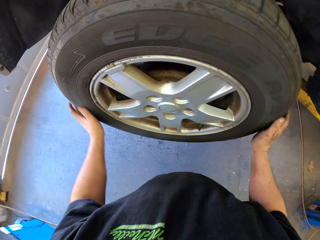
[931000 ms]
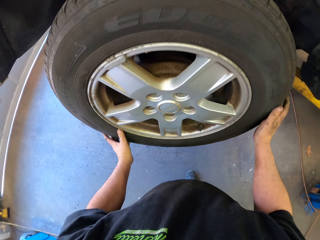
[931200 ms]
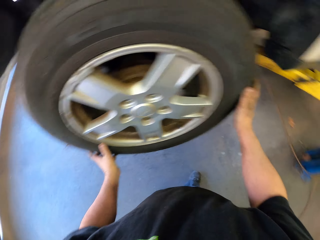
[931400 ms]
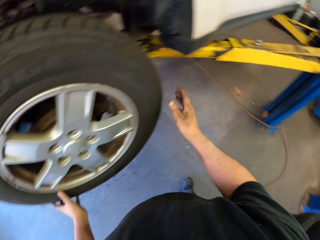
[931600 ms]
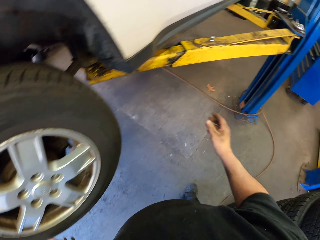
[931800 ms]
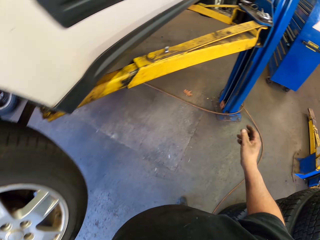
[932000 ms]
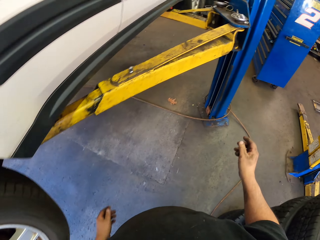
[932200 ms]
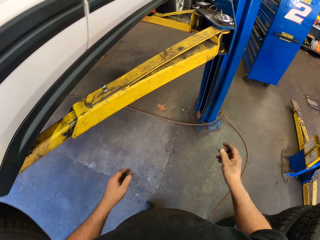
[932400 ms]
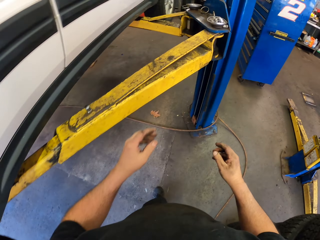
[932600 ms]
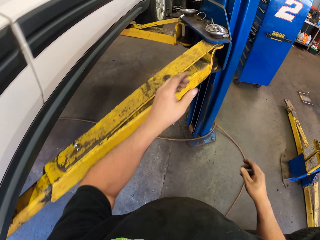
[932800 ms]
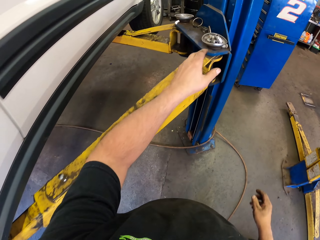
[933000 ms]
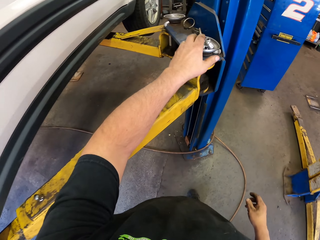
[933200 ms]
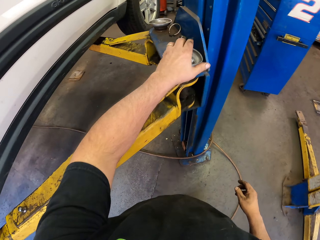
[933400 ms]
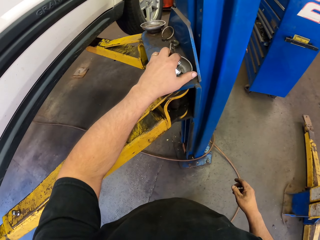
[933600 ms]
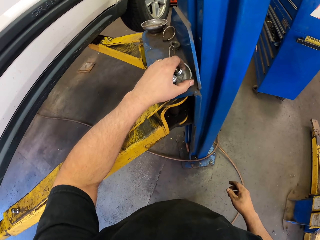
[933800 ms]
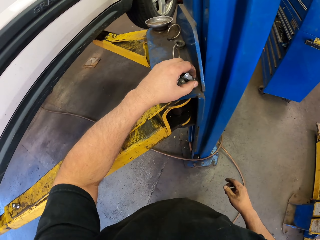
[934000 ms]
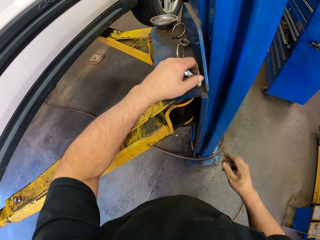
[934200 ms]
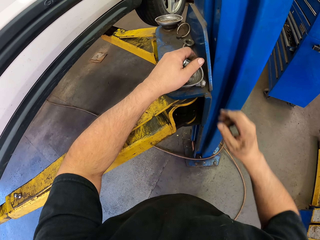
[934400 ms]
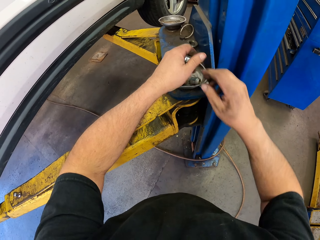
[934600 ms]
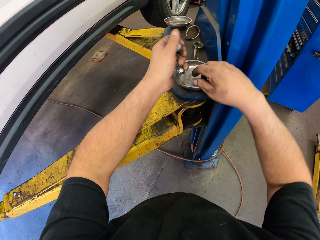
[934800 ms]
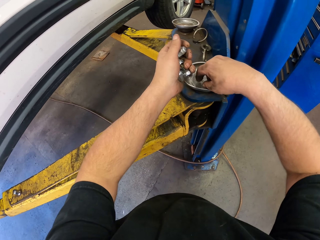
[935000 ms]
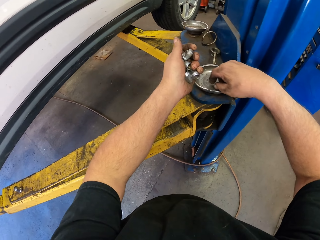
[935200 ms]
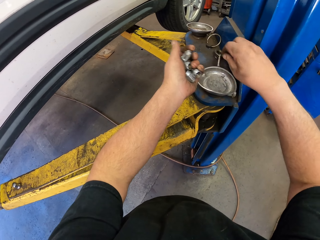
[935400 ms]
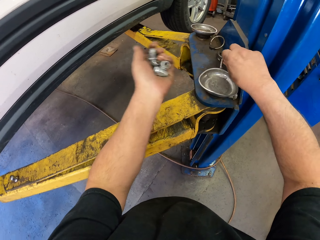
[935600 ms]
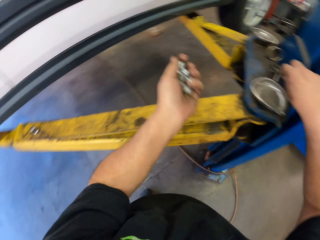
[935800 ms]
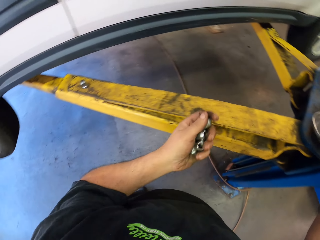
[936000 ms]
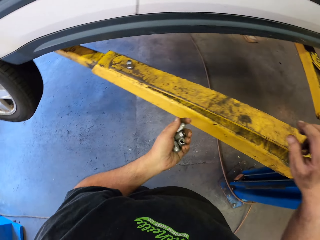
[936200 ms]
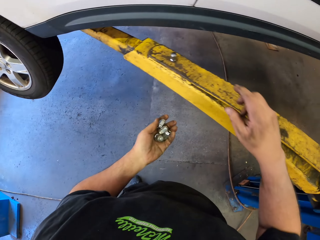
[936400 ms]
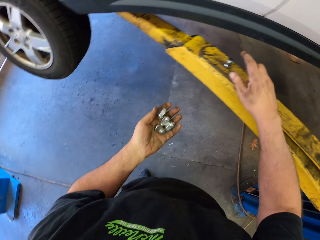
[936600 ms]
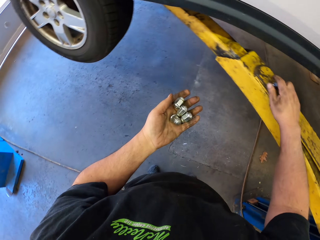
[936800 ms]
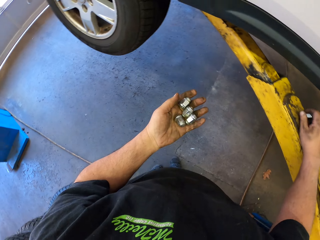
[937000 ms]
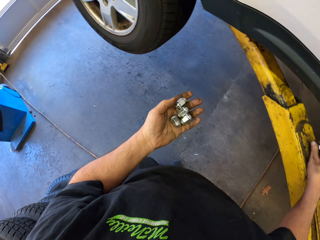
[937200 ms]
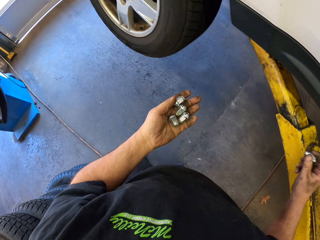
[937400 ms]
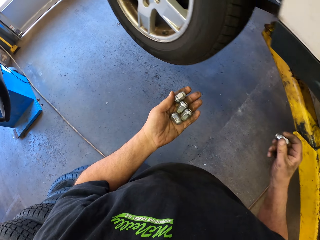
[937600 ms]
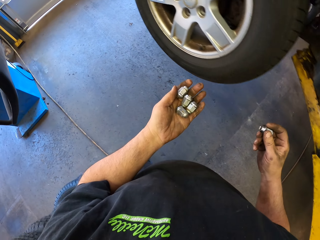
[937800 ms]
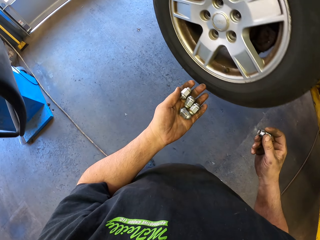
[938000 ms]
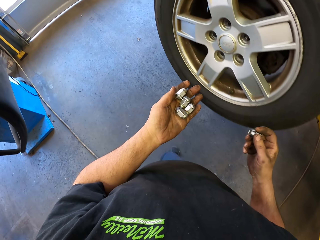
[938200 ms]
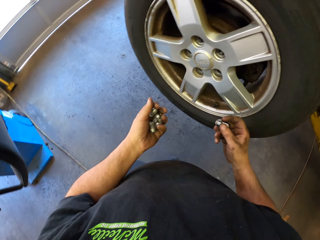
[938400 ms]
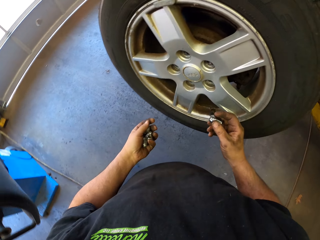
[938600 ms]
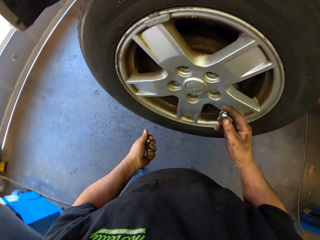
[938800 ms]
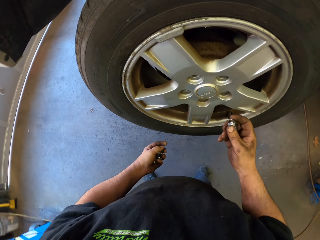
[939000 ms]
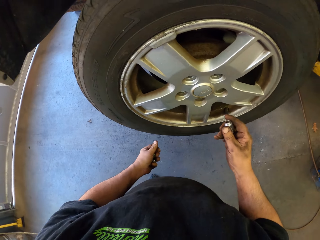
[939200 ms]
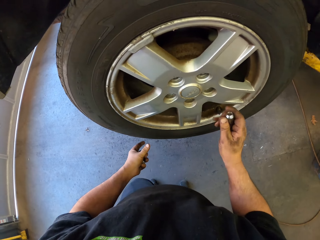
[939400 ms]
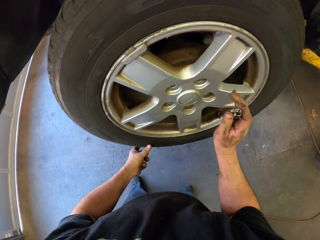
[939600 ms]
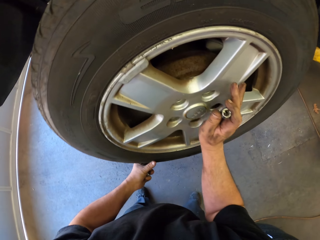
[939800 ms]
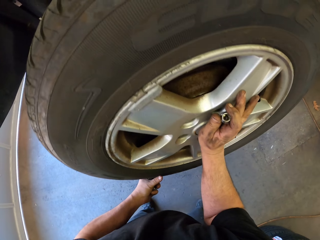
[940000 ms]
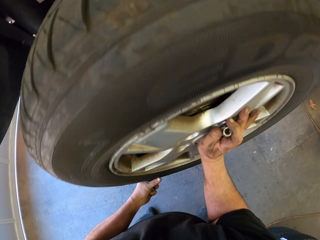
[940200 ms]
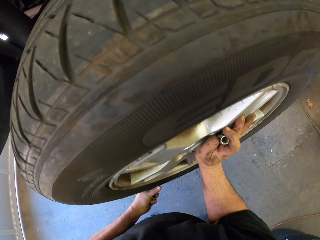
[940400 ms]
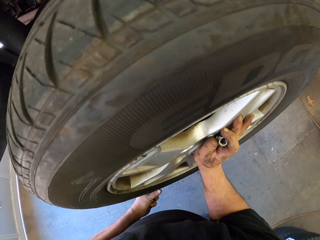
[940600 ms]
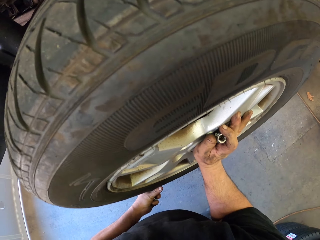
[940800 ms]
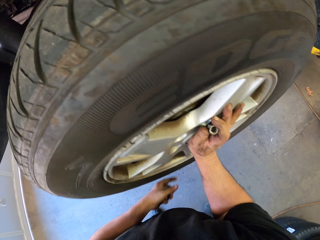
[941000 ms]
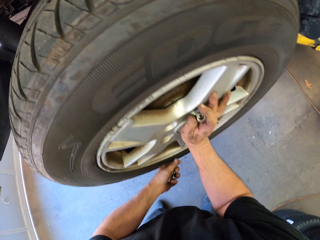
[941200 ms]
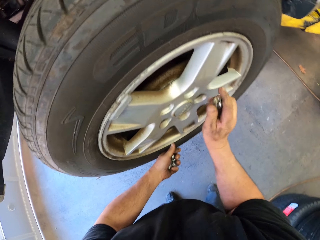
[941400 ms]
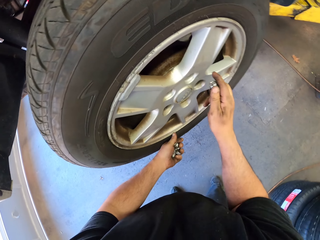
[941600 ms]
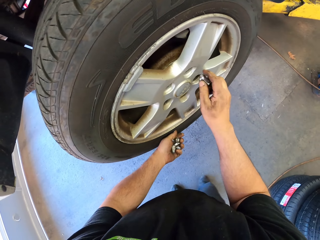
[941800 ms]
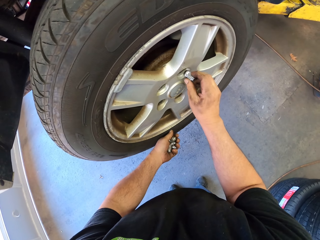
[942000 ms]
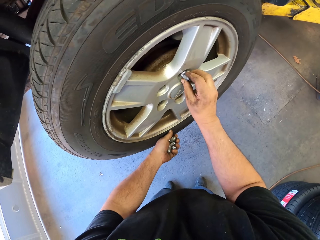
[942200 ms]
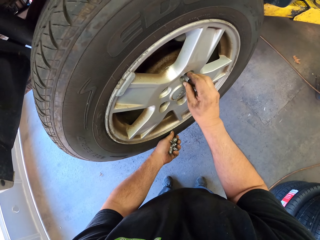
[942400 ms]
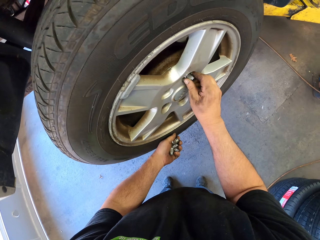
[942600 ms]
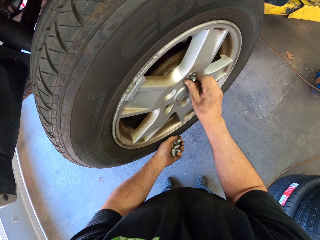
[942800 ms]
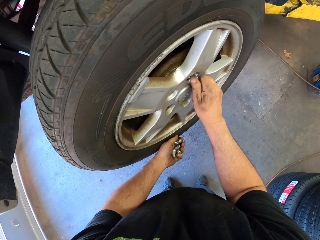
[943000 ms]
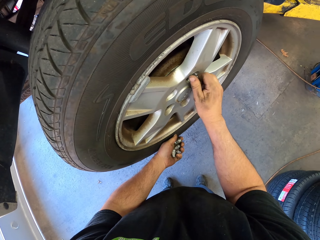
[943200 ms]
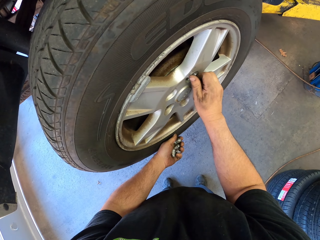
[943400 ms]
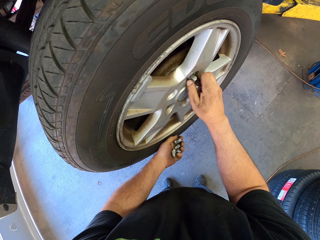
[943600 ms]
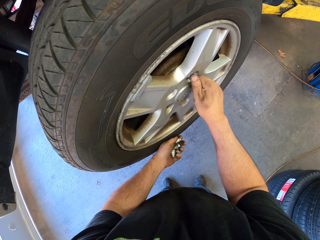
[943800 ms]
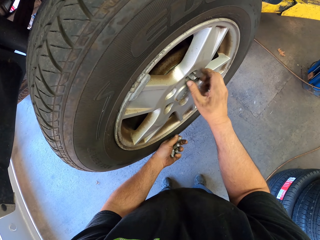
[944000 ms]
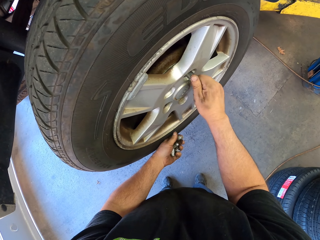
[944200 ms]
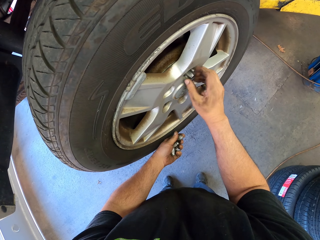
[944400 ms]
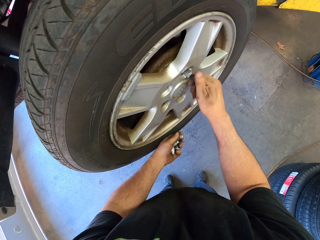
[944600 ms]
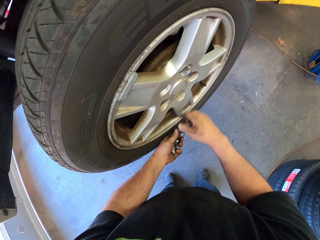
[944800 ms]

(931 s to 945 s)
The camera wearer picks up the wheel lug nuts. He moves around the tire. He holds the tire with his right hand. He puts a wheel lug nut on a bolt in the tire with his hands.

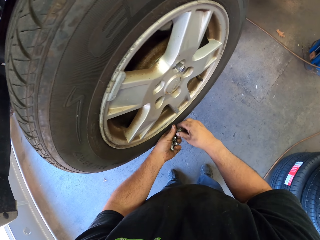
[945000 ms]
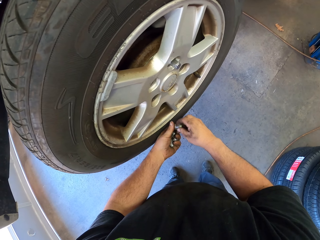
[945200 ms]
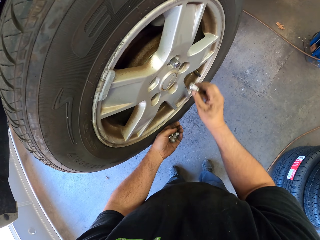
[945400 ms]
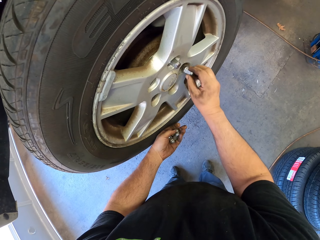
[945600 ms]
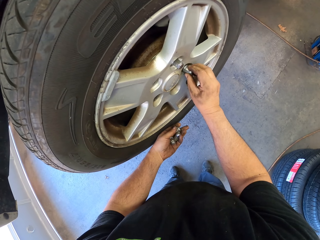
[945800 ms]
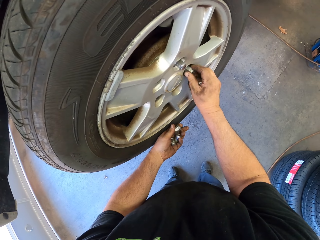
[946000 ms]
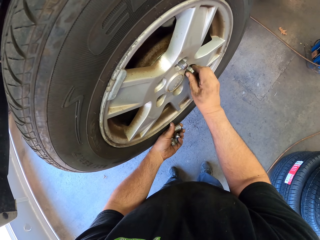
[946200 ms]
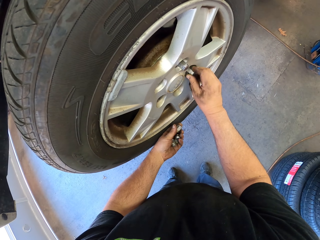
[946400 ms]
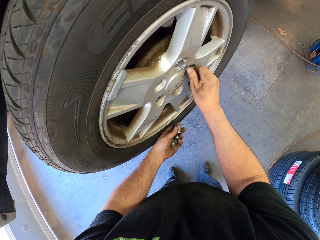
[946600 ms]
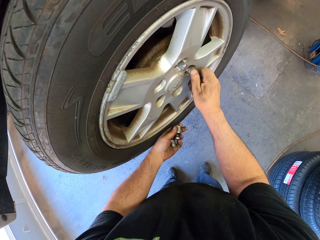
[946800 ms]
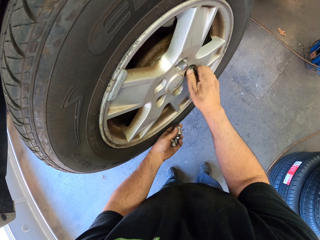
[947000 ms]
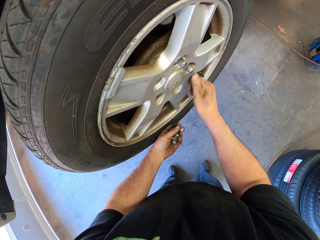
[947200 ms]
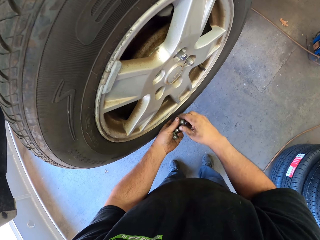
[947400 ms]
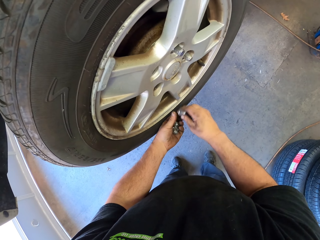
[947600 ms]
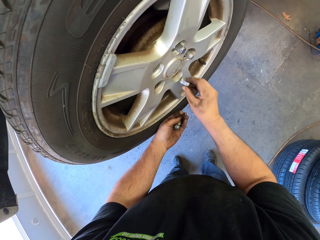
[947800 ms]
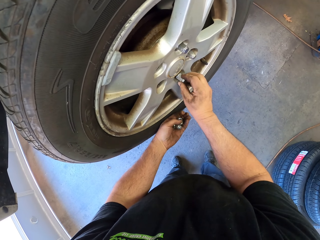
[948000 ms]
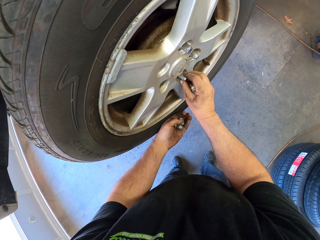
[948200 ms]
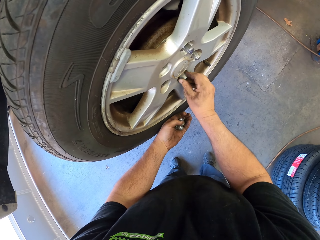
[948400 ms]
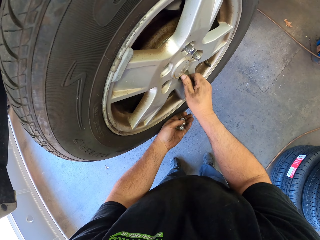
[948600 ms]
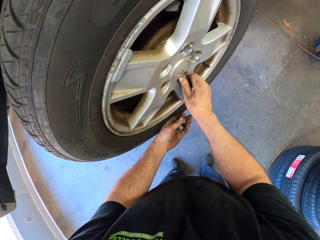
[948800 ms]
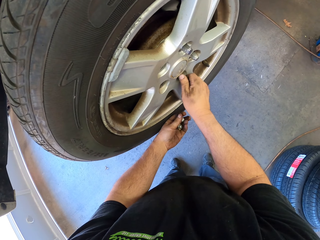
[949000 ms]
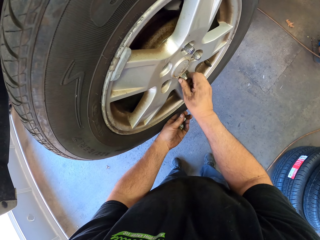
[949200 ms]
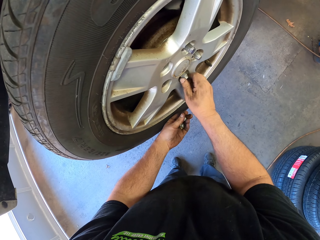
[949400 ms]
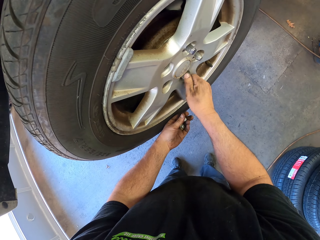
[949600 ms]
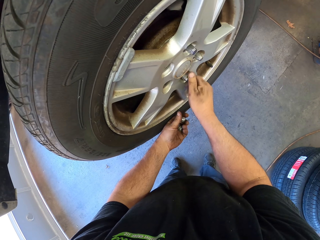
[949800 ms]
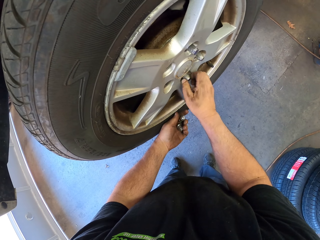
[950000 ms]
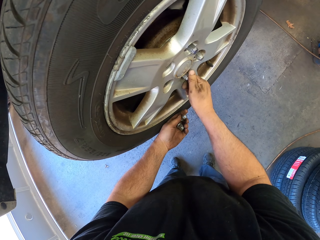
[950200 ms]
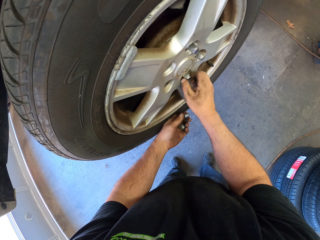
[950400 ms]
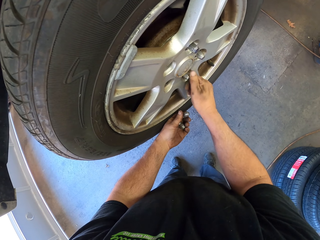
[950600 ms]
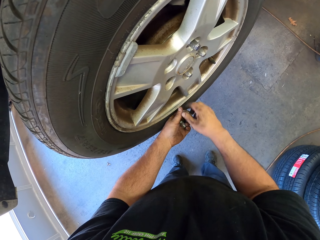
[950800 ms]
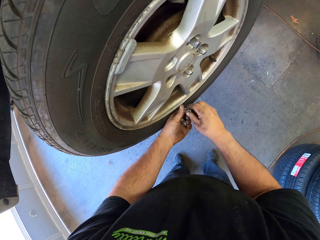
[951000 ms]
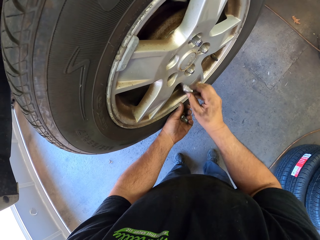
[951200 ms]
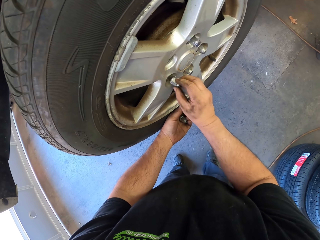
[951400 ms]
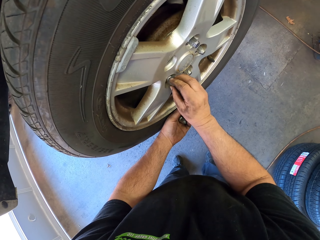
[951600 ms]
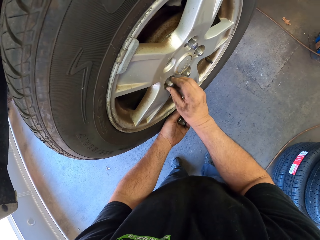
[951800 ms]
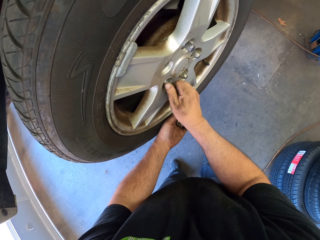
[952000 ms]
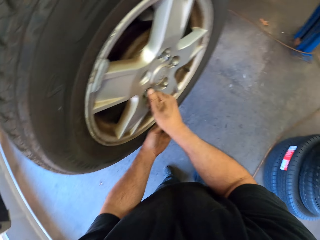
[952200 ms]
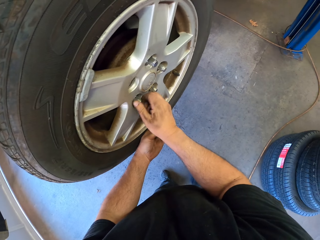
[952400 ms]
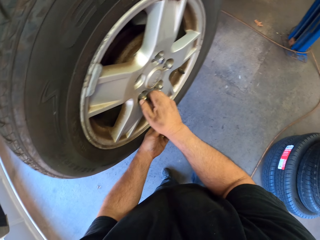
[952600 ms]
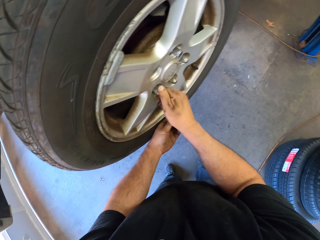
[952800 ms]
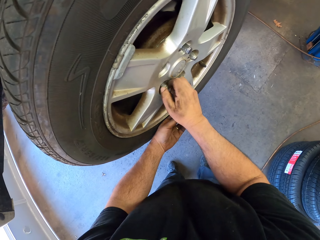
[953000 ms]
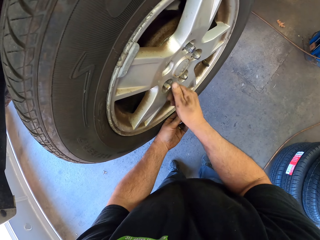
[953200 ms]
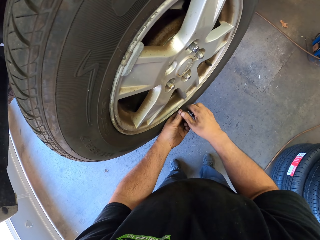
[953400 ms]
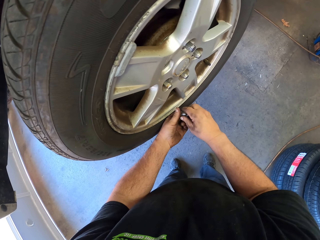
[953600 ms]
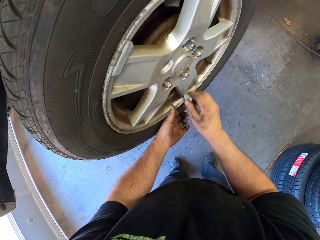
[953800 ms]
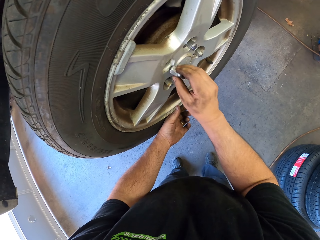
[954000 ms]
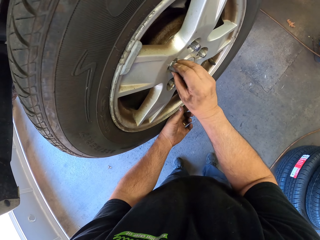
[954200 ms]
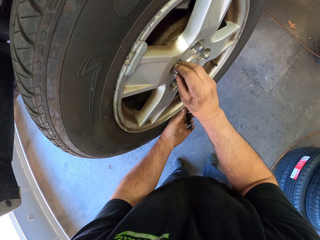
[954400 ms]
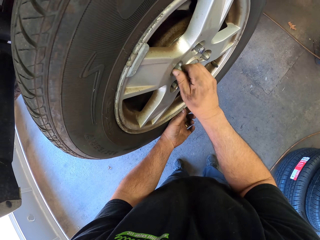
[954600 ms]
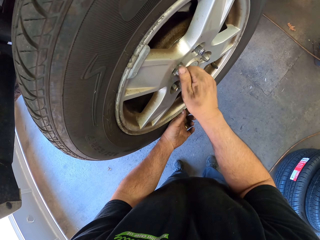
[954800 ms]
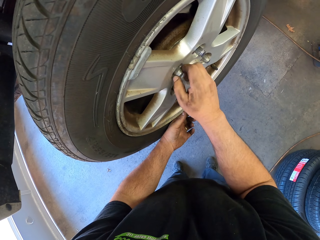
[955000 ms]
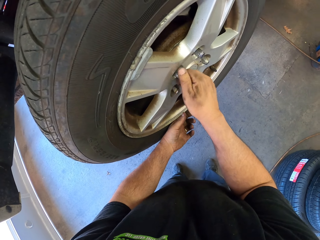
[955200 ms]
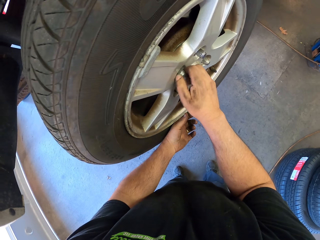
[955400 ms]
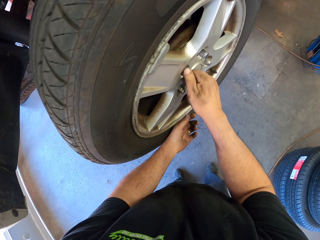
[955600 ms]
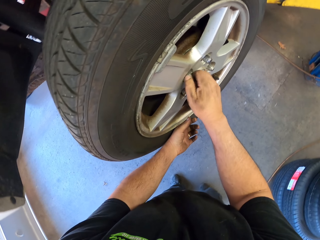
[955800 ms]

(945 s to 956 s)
The camera wearer picks up a wheel lug nut from his hand. He puts the wheel lug nut on a bolt in the tire with his right hand. He picks up a wheel lug nut from his hand. He puts the wheel lug nut on a bolt in the tire with his hands. He picks up a wheel lug nut from his left hand. He puts the wheel lug nut on a bolt in the tire with his hand. He picks up a wheel lug nut from his left hand. He puts the wheel lug nut on a bolt in the tire with his hand.
